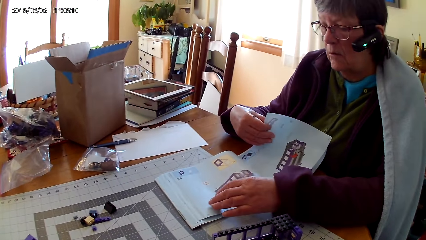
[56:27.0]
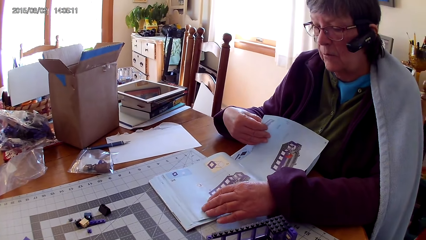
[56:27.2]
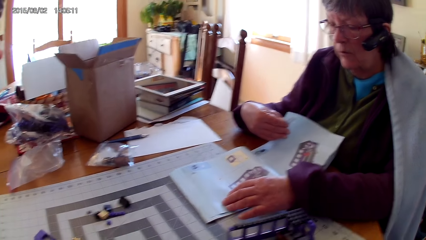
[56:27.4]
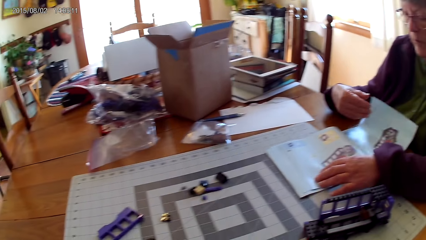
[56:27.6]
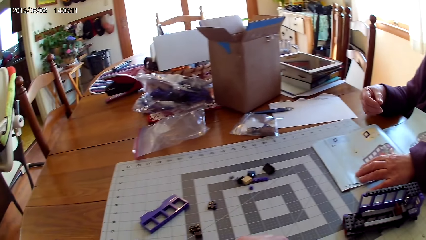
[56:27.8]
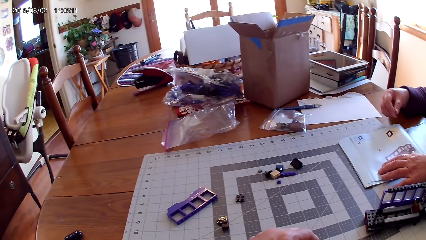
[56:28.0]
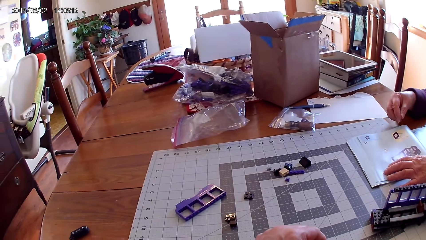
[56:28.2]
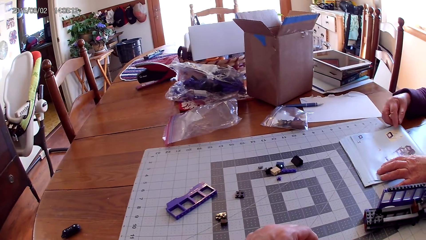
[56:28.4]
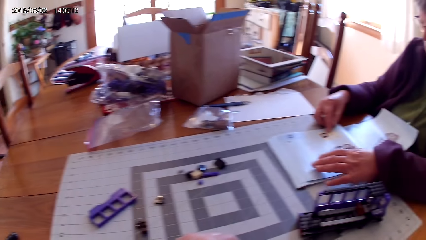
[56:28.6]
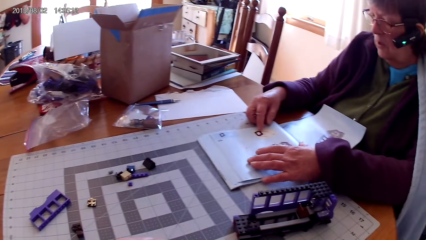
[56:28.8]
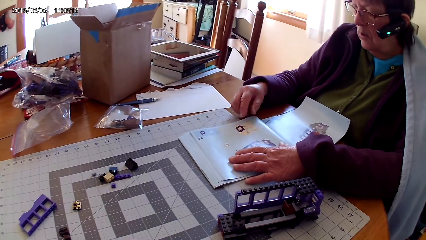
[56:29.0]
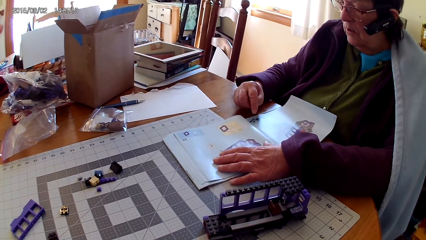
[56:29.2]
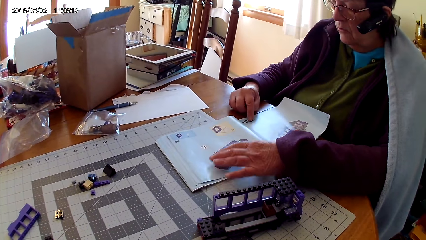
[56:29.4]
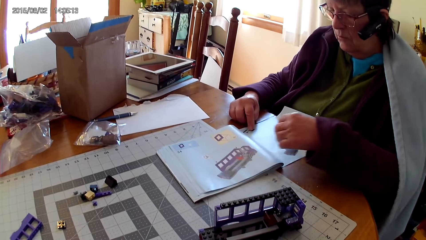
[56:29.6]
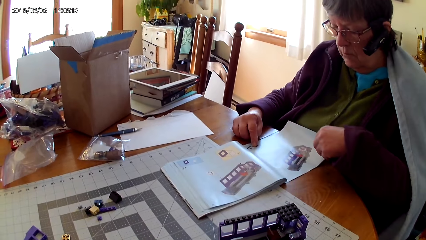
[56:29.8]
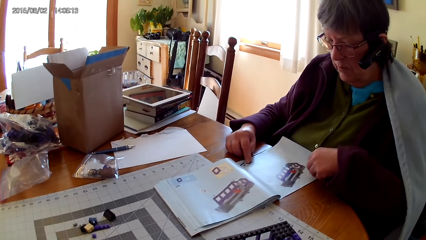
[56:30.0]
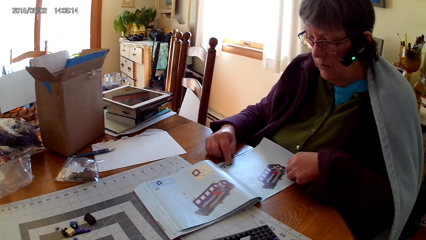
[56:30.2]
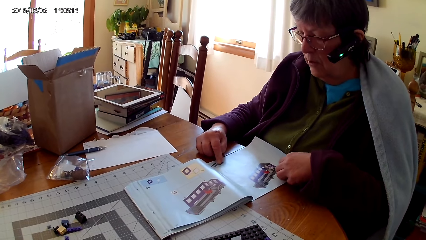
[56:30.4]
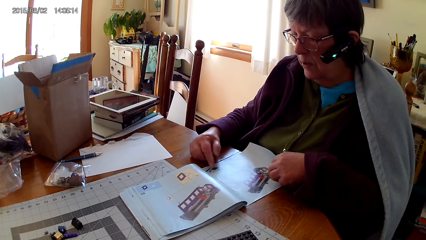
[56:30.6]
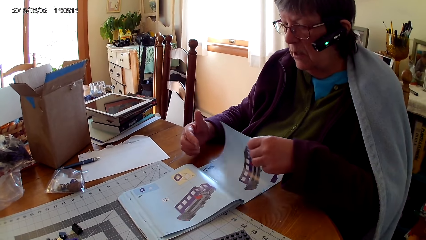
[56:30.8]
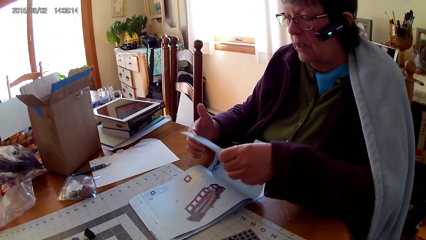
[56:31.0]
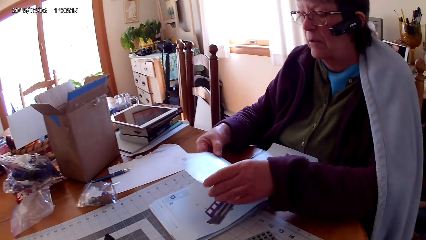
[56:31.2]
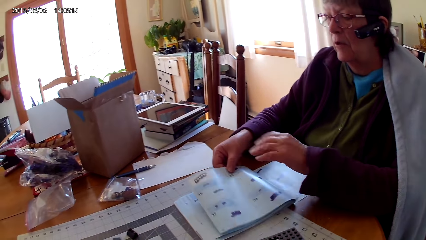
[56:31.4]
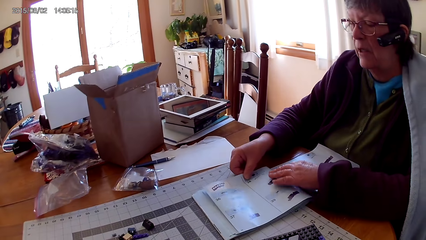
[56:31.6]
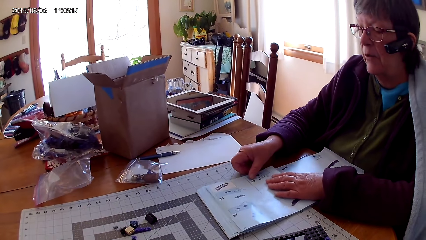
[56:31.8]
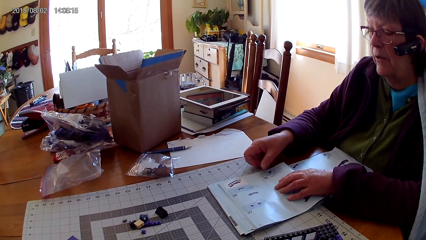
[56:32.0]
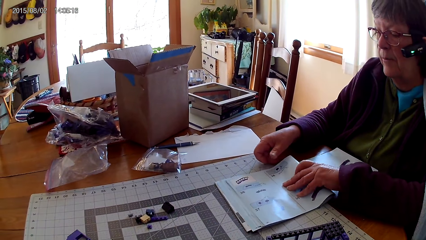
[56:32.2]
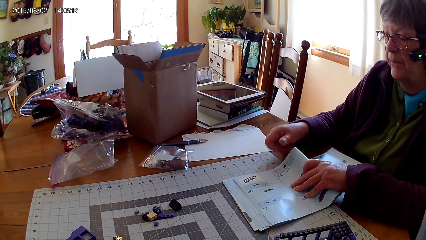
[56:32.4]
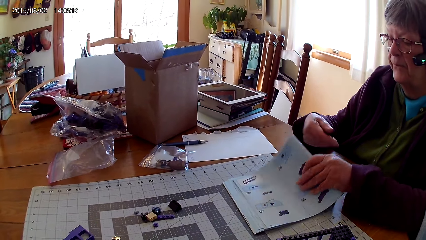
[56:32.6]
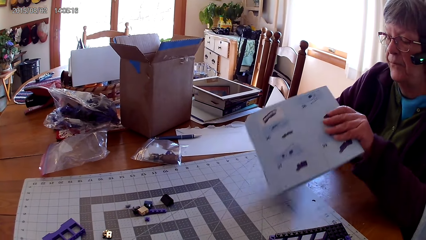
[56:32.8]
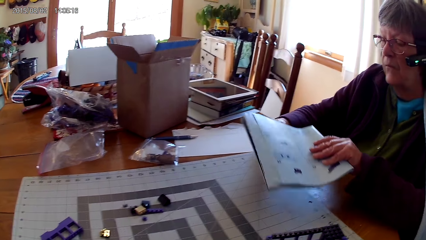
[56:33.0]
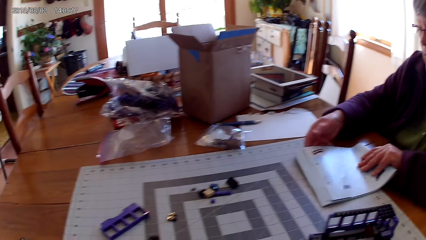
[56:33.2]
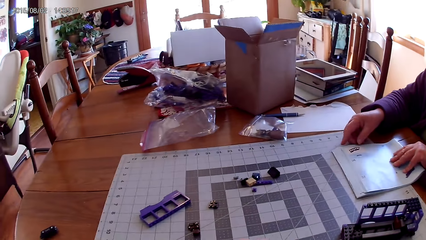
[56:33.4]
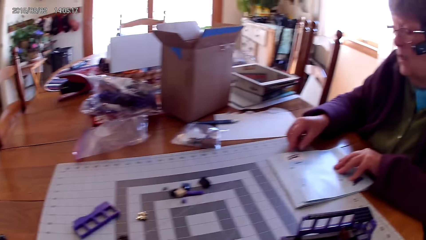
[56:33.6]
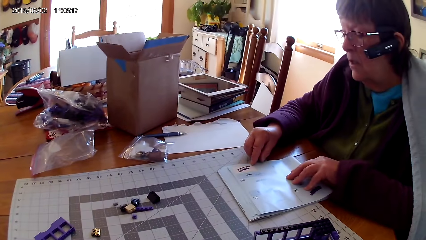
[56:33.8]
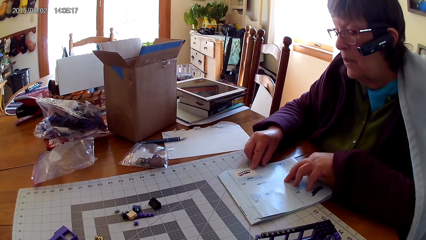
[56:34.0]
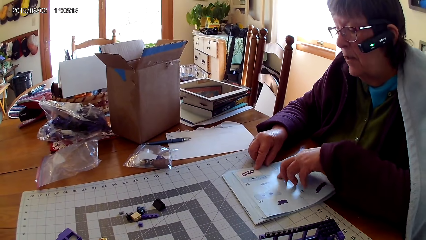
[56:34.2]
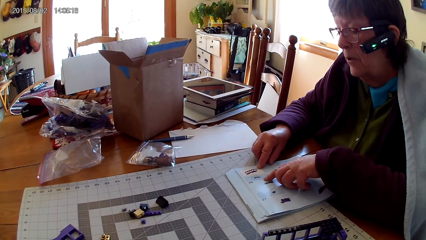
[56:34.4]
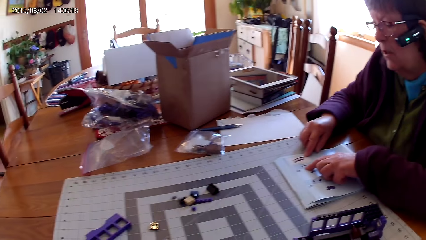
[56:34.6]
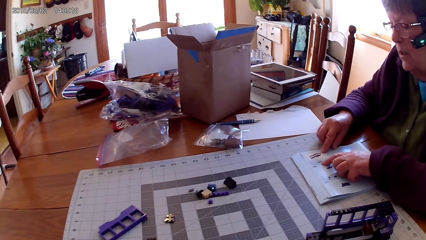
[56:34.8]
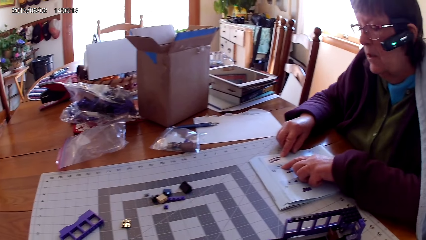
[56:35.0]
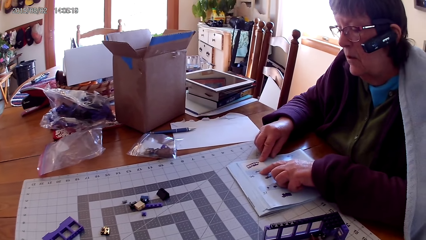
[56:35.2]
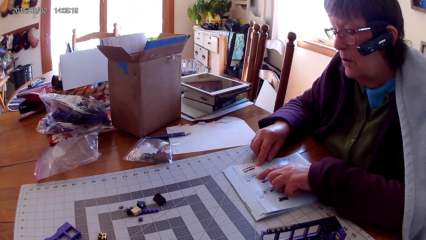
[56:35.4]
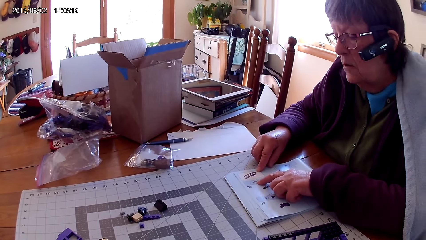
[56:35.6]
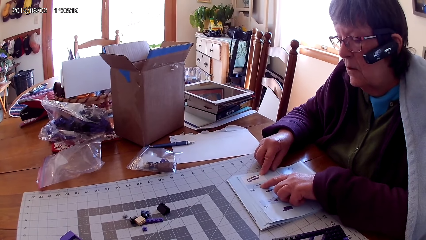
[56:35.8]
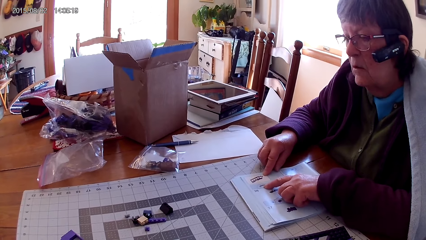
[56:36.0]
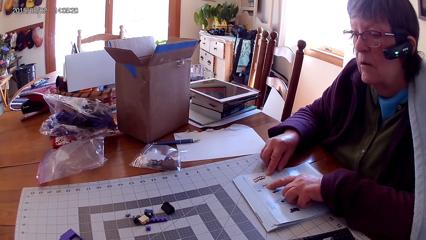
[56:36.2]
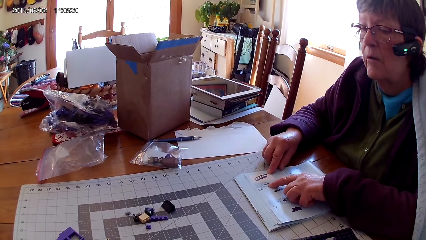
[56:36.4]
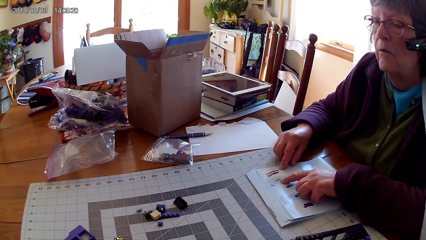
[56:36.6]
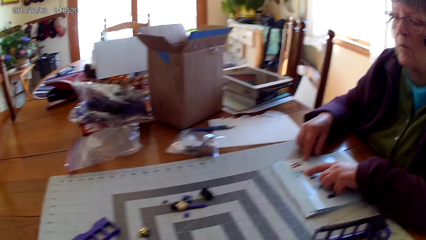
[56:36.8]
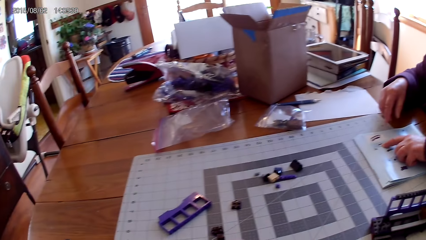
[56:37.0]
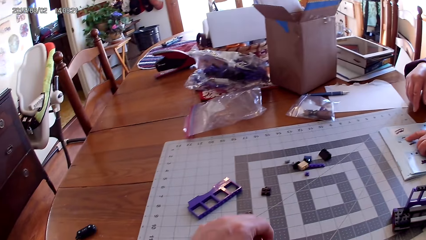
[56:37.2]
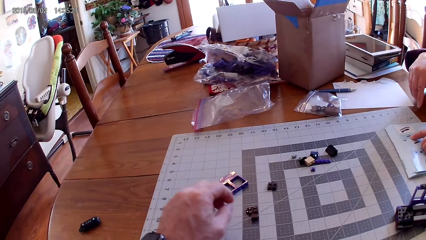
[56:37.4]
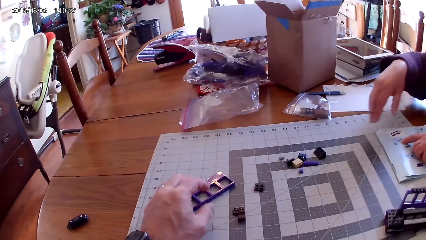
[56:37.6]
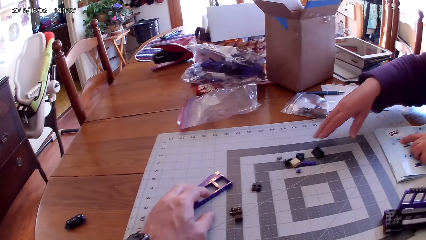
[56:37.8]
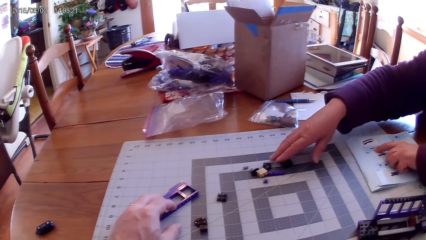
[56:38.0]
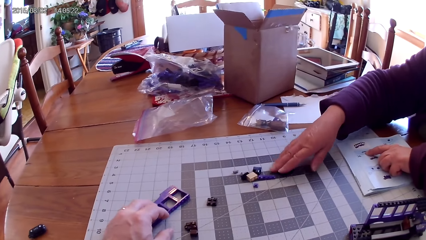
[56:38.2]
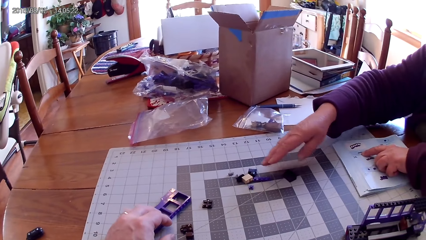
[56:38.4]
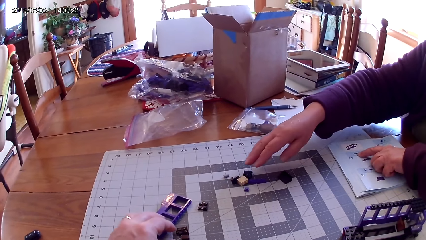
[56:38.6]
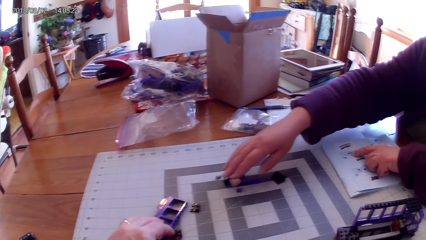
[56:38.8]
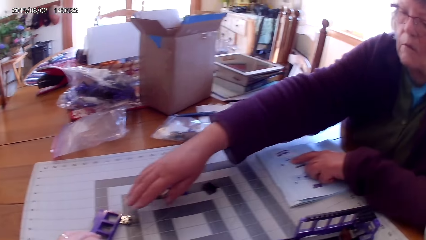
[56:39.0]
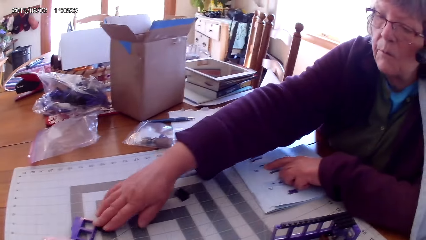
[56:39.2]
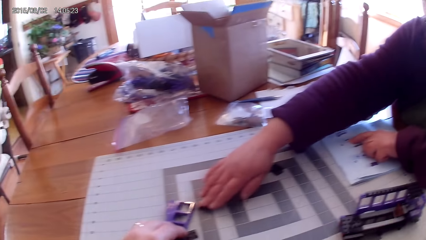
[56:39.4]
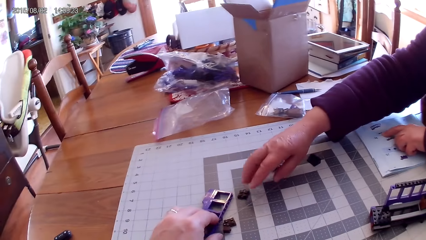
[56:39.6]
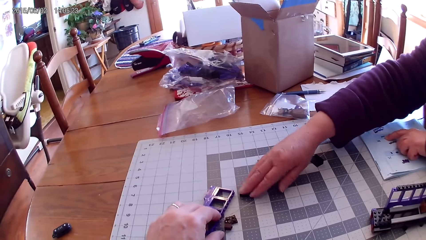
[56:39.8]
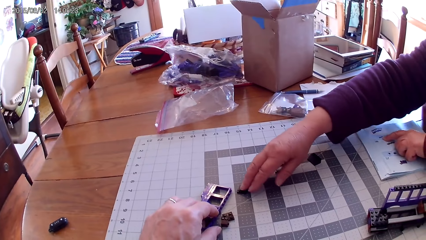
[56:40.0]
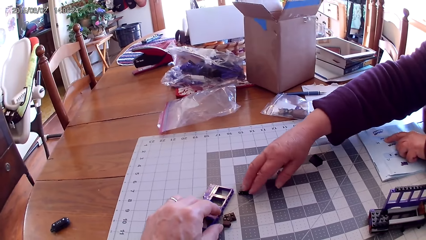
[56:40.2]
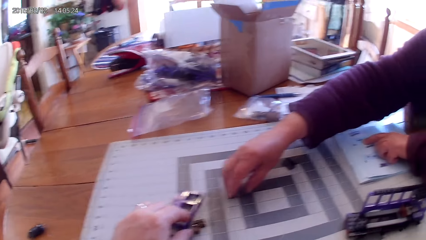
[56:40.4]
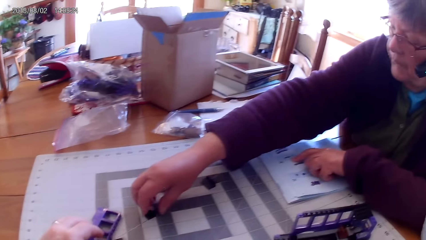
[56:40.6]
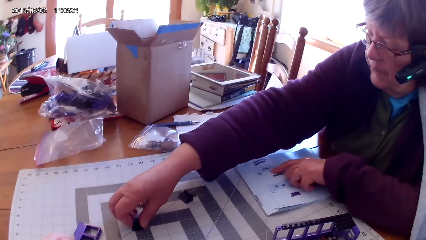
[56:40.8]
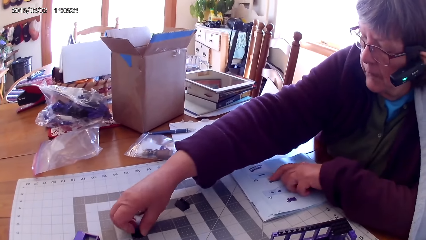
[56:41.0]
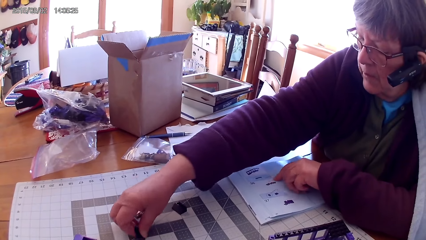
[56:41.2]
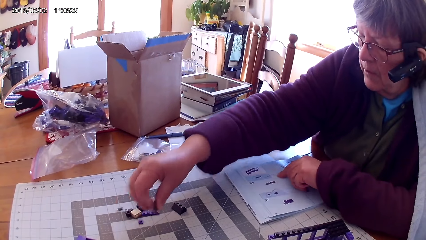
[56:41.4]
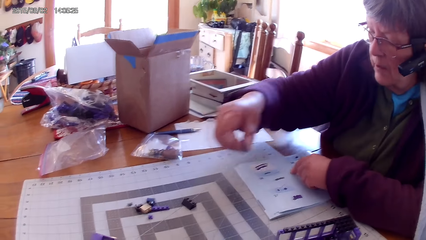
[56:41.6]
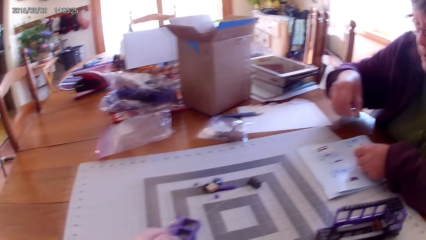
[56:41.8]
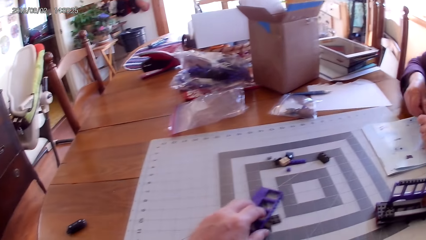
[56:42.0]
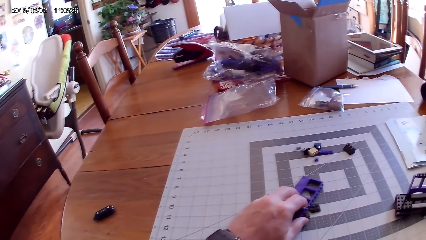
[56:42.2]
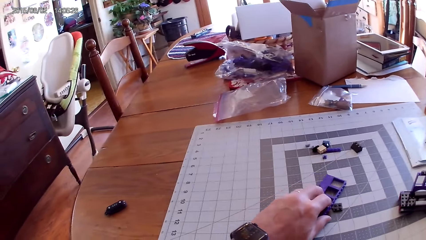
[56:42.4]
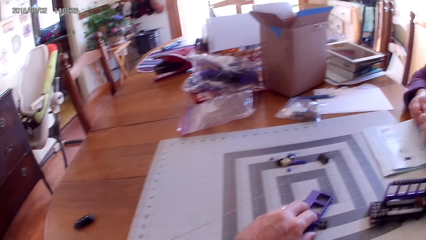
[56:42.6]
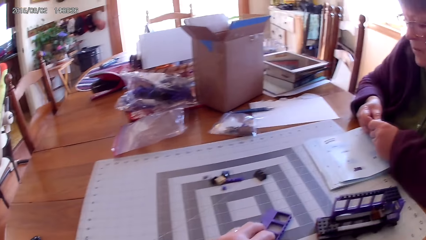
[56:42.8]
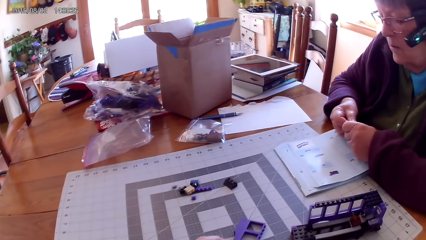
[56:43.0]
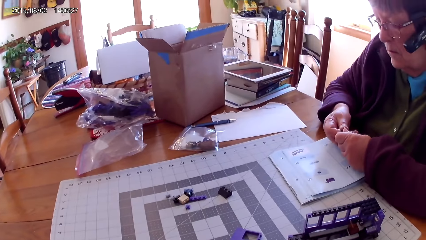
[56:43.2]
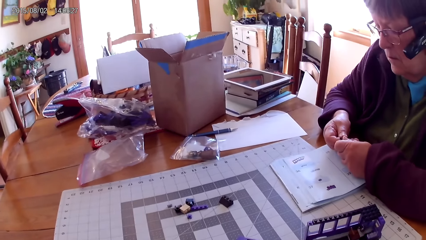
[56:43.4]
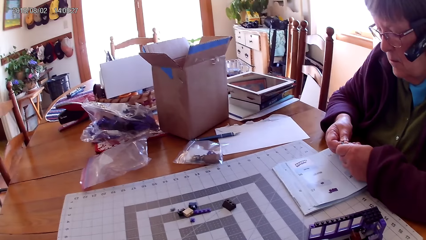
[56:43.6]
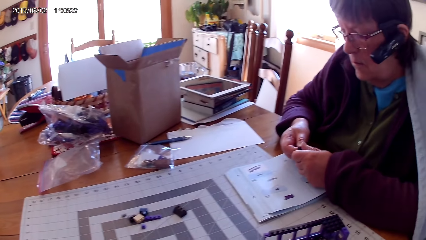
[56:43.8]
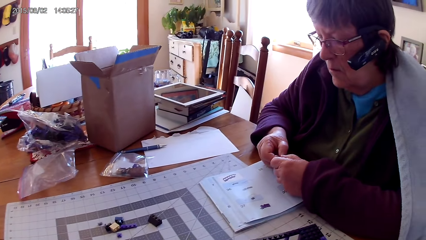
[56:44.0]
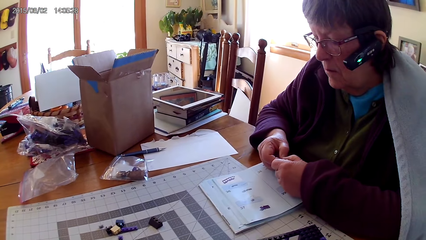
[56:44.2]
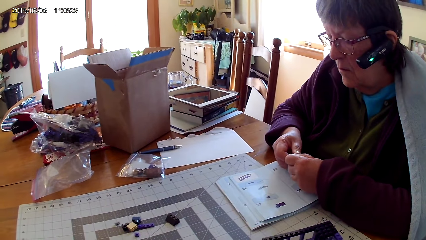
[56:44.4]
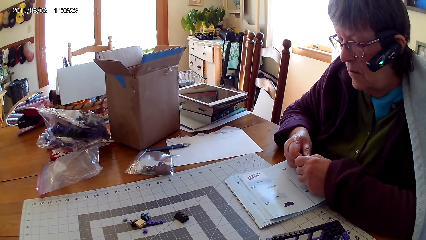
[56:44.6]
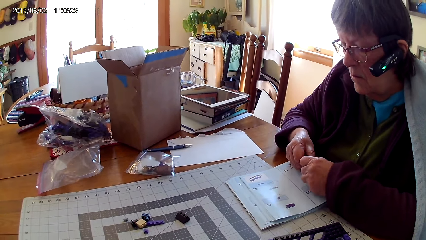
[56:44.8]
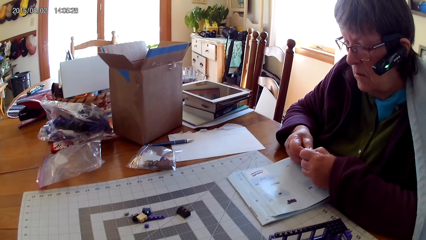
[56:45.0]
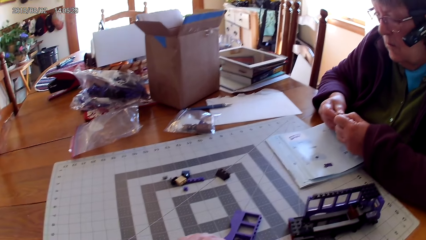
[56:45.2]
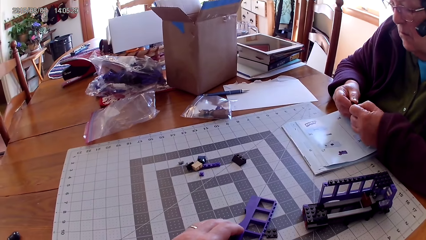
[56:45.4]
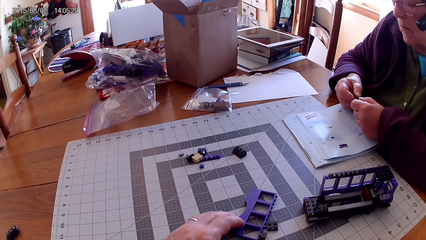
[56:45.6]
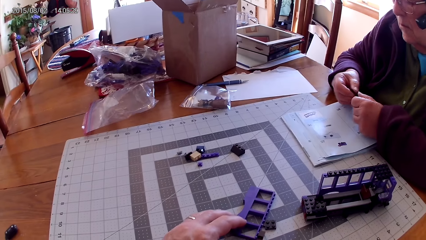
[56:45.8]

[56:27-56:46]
A lady points at a drawing on a book. The lady flips to another page on the book, folds the book, and points at a drawing on the book. The lady reads the lego book. The camera wearer moves plastic interlocking blocks on the table. The lady moves plastic interlocking blocks on the table and picks up the lego piece. The camera wearer picks up the lego piece. The lady picks up a plastic interlocking block from the table. The lady fixes the lego piece.
